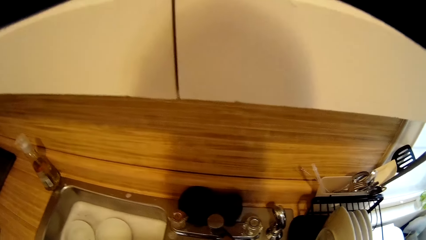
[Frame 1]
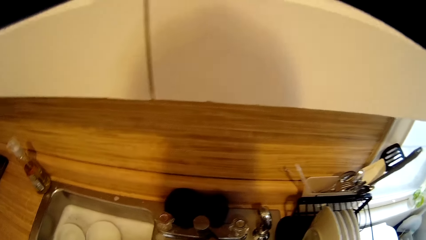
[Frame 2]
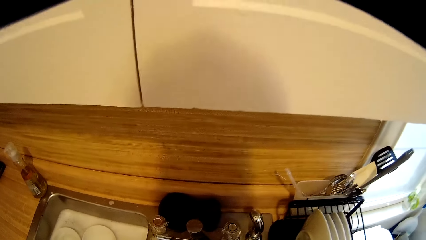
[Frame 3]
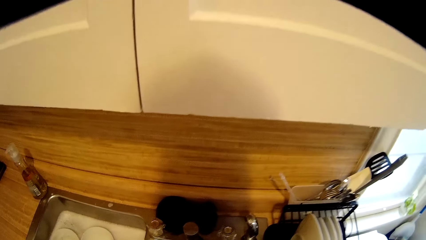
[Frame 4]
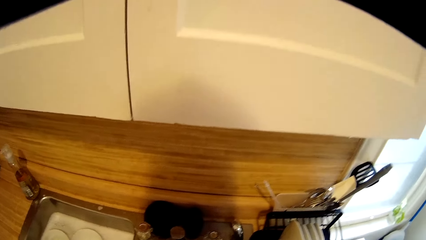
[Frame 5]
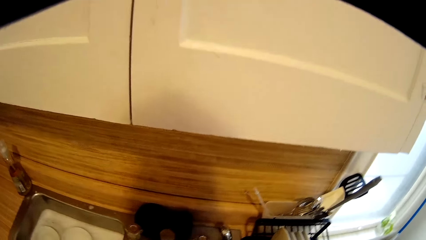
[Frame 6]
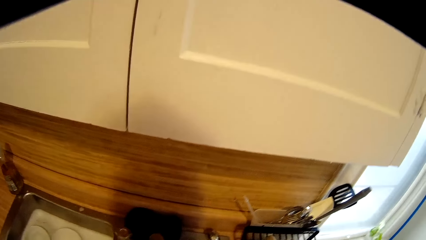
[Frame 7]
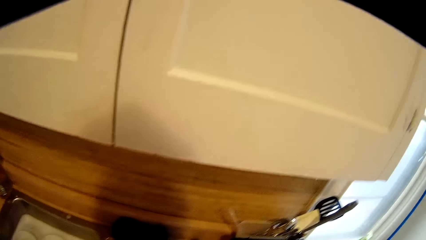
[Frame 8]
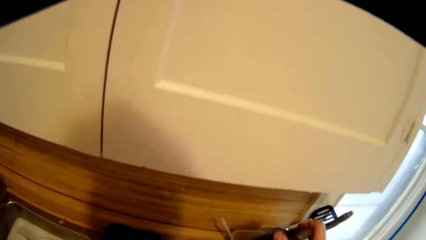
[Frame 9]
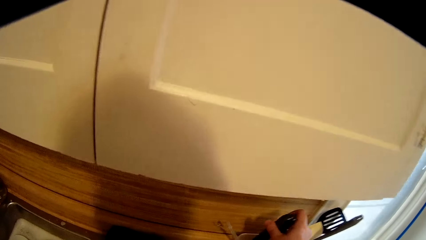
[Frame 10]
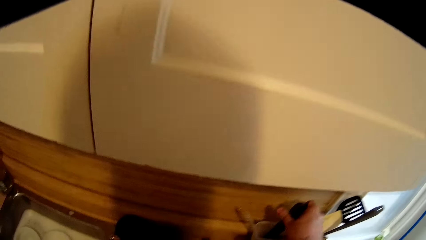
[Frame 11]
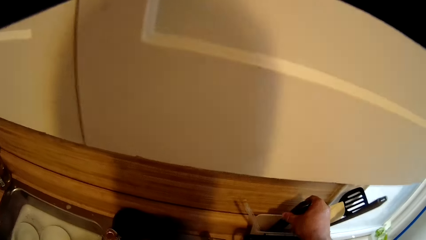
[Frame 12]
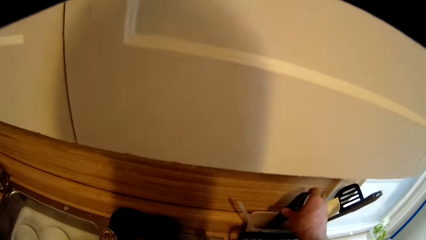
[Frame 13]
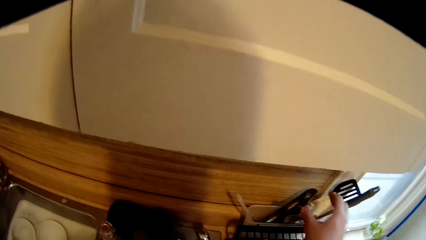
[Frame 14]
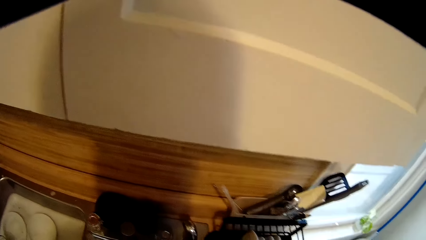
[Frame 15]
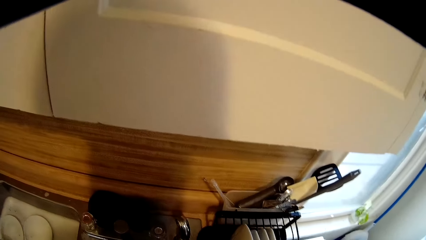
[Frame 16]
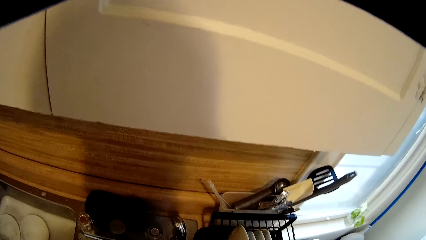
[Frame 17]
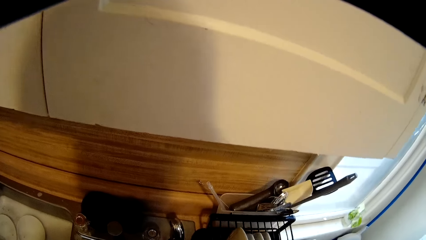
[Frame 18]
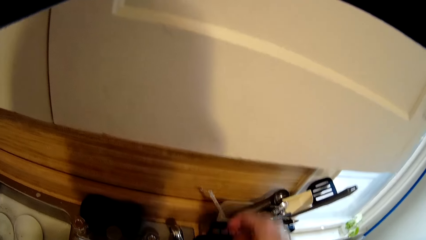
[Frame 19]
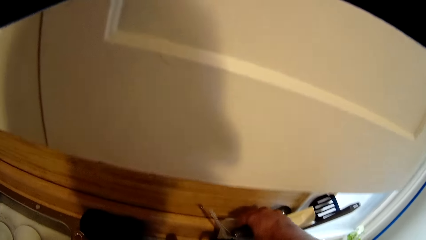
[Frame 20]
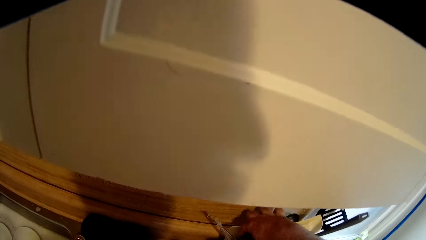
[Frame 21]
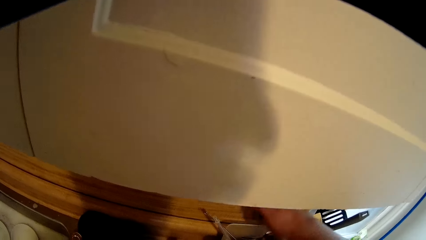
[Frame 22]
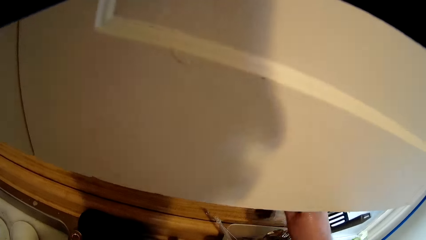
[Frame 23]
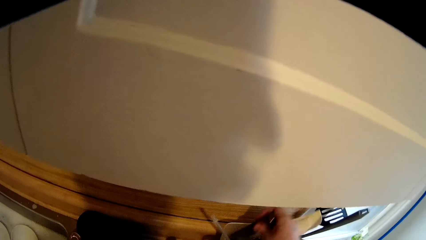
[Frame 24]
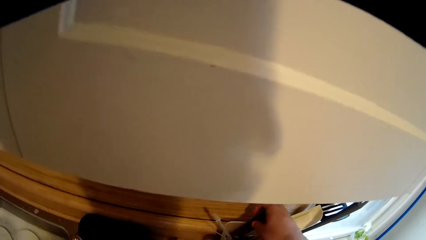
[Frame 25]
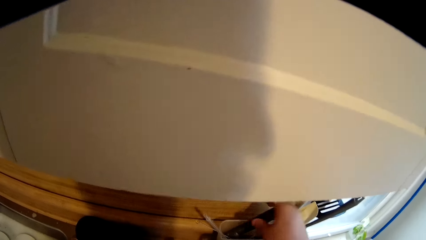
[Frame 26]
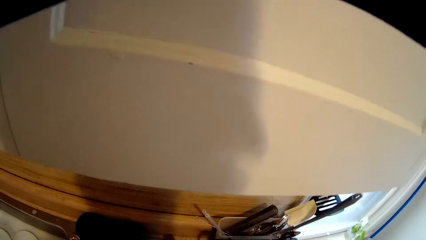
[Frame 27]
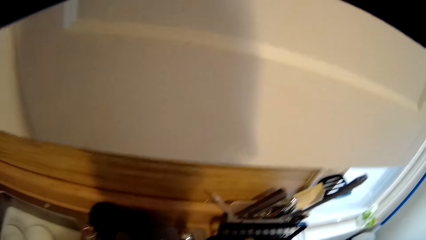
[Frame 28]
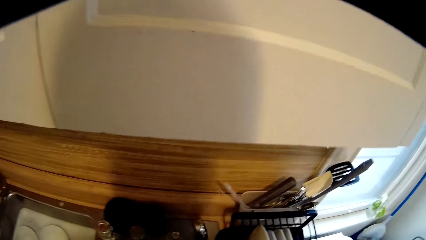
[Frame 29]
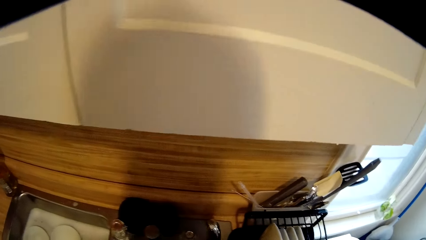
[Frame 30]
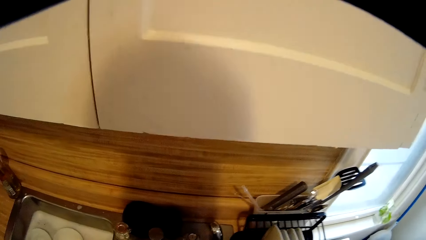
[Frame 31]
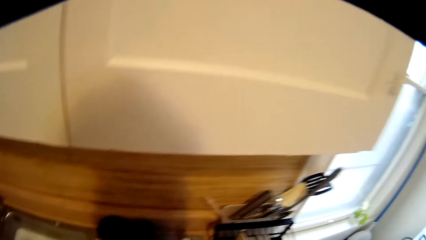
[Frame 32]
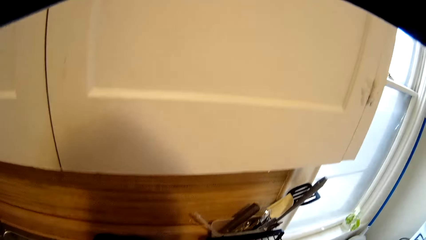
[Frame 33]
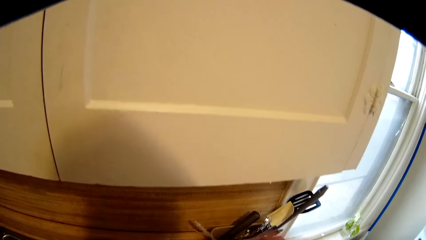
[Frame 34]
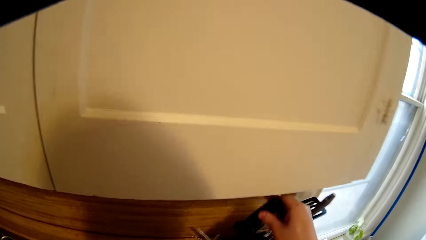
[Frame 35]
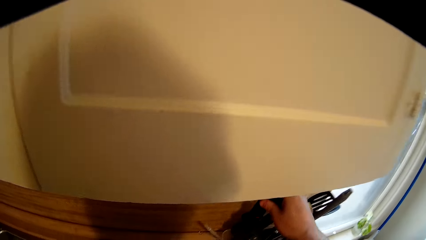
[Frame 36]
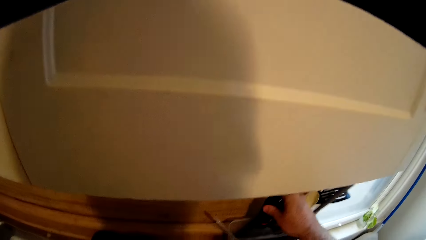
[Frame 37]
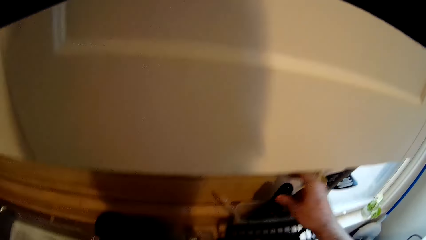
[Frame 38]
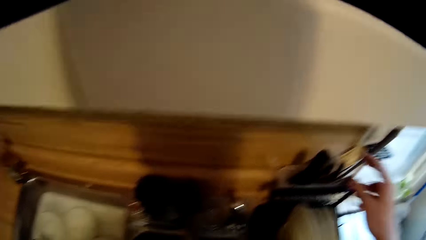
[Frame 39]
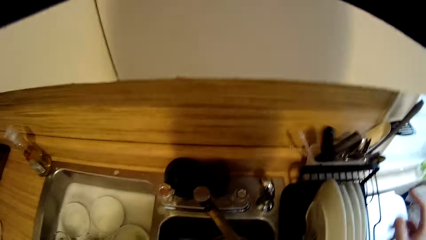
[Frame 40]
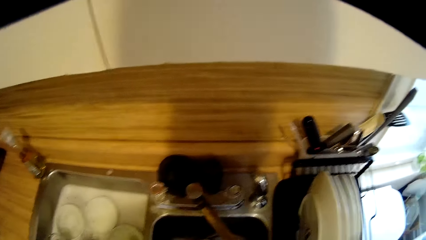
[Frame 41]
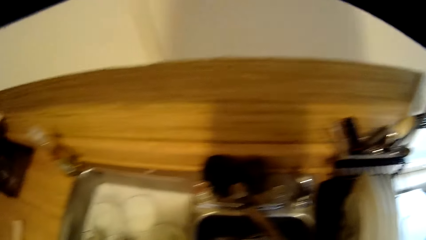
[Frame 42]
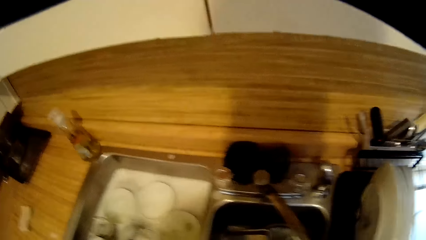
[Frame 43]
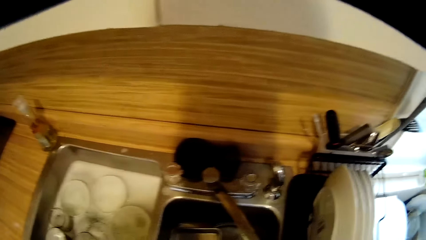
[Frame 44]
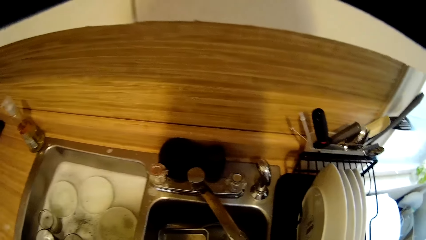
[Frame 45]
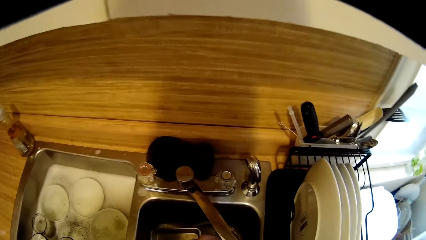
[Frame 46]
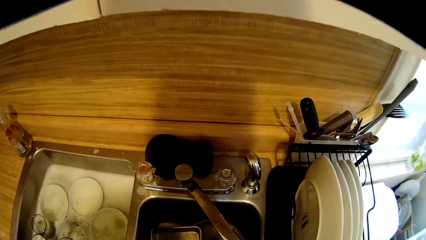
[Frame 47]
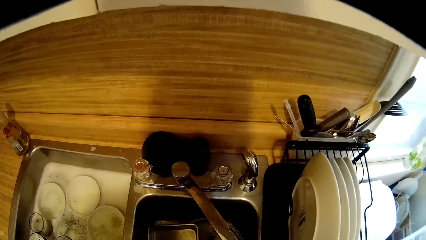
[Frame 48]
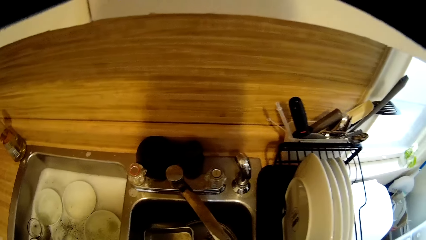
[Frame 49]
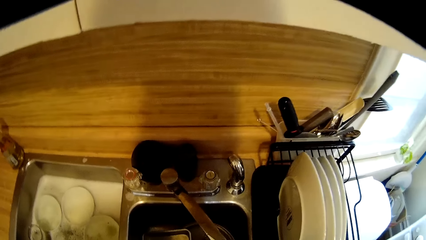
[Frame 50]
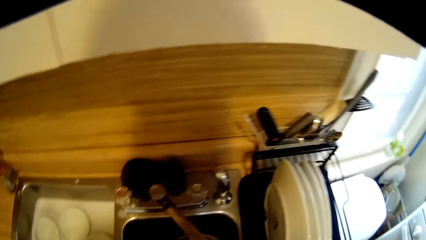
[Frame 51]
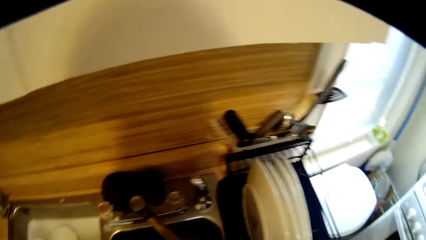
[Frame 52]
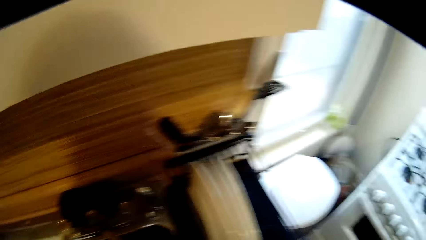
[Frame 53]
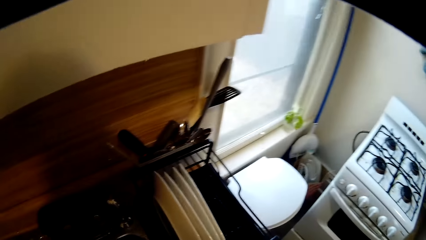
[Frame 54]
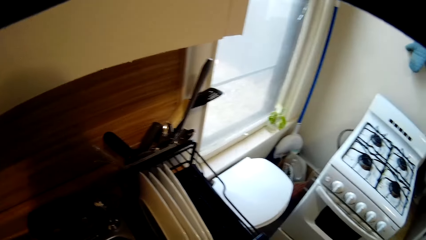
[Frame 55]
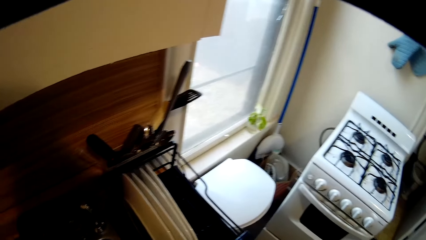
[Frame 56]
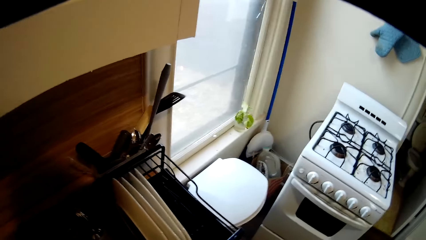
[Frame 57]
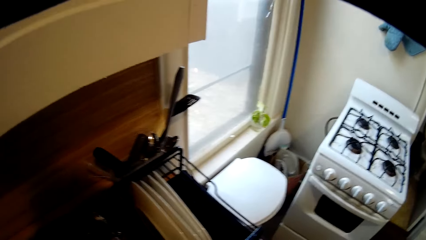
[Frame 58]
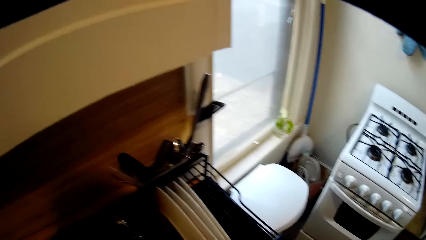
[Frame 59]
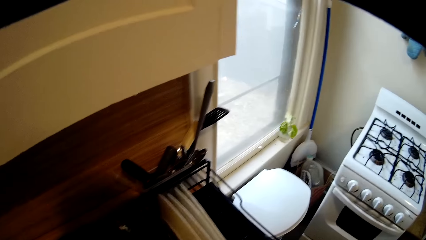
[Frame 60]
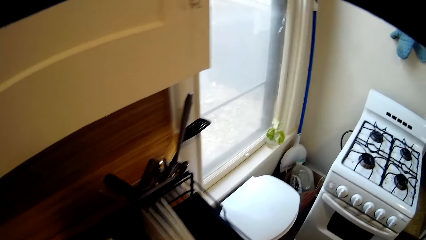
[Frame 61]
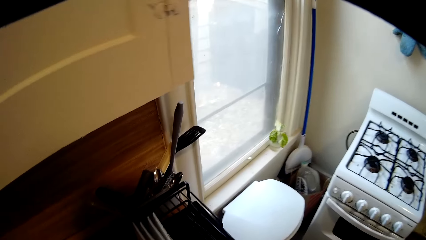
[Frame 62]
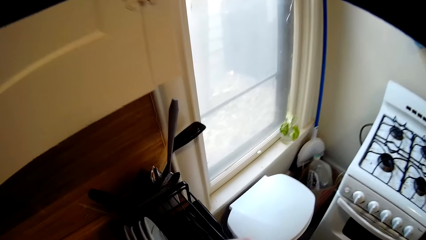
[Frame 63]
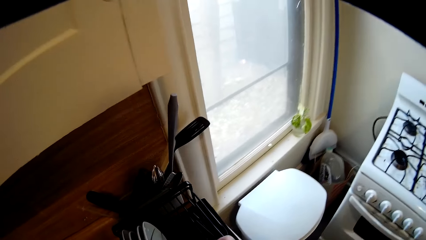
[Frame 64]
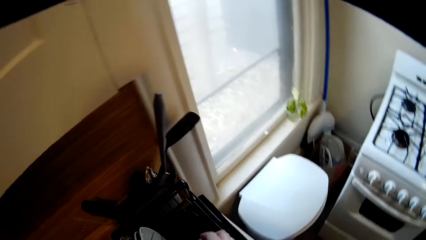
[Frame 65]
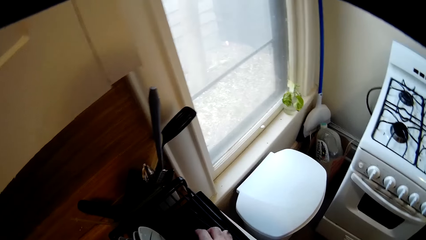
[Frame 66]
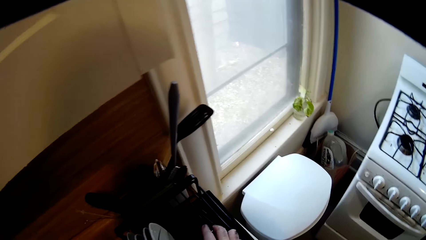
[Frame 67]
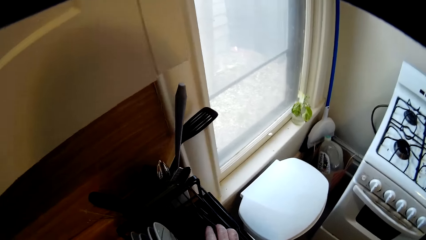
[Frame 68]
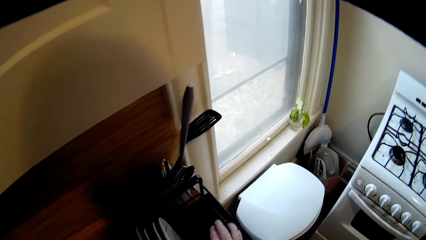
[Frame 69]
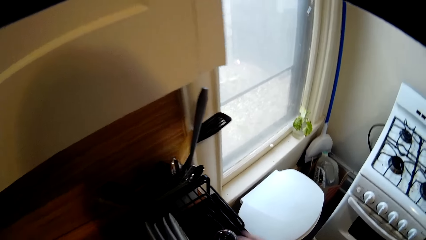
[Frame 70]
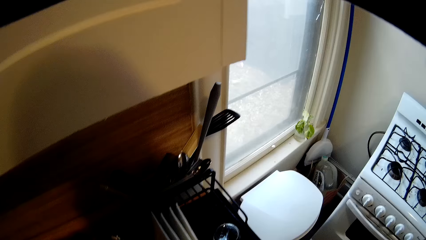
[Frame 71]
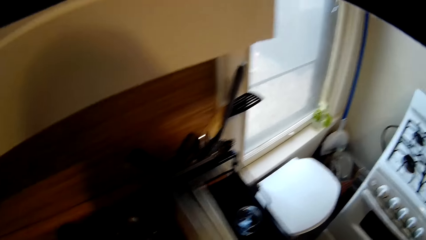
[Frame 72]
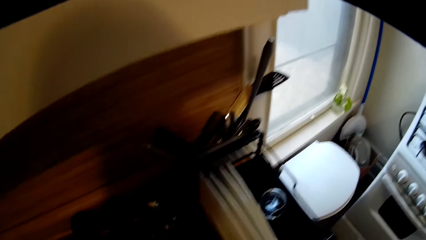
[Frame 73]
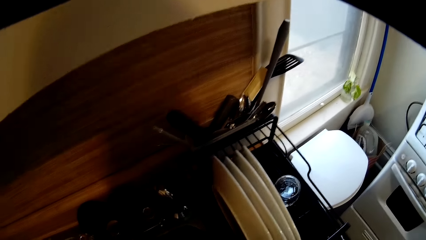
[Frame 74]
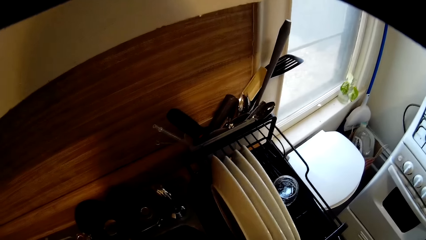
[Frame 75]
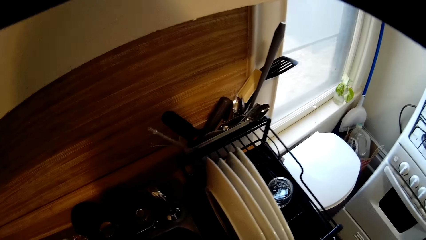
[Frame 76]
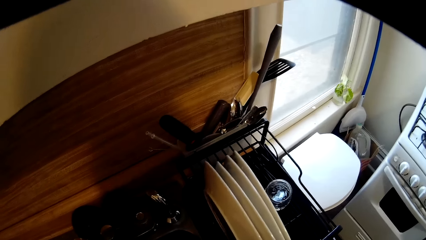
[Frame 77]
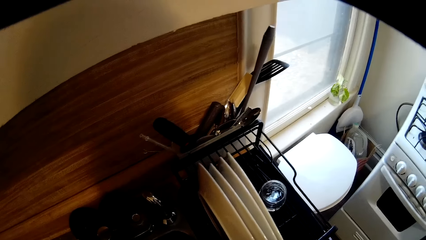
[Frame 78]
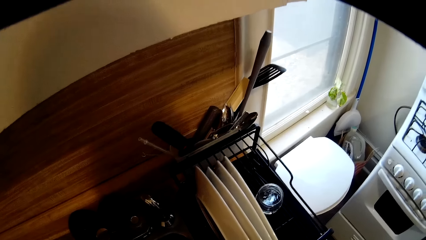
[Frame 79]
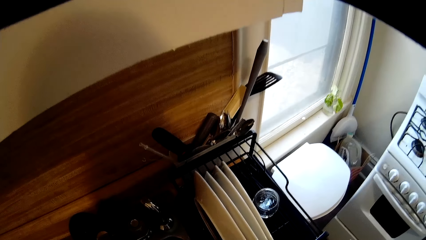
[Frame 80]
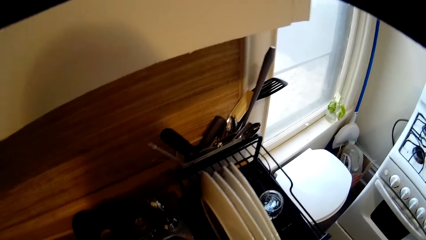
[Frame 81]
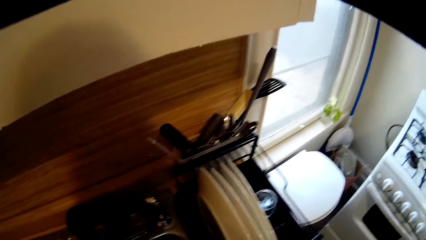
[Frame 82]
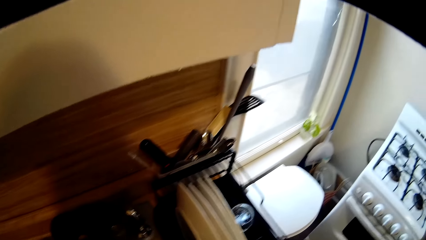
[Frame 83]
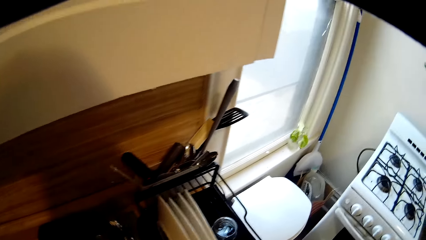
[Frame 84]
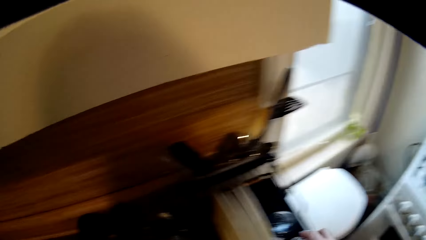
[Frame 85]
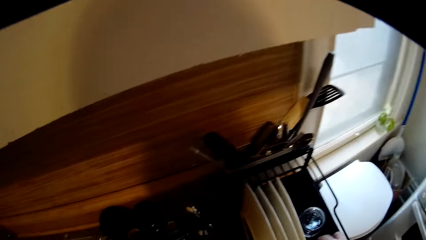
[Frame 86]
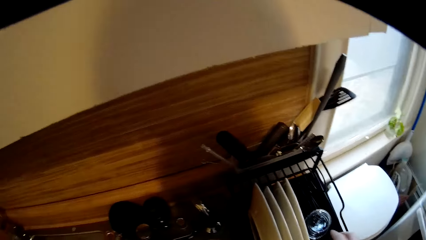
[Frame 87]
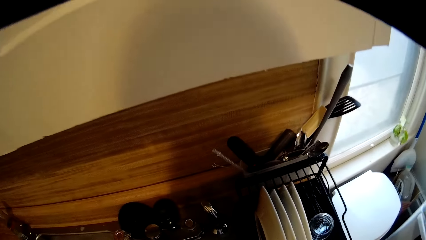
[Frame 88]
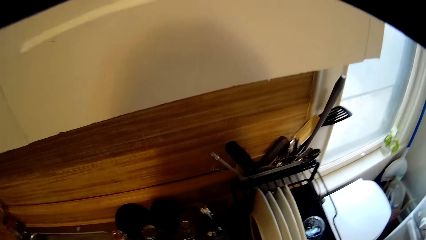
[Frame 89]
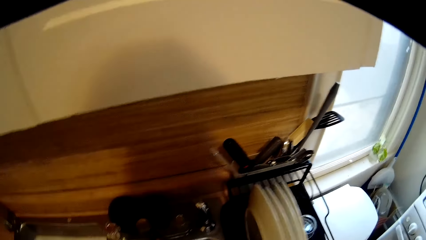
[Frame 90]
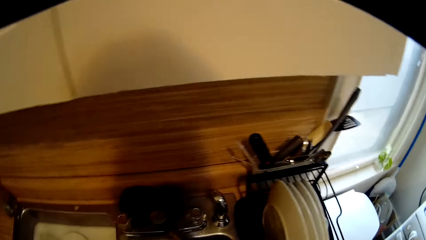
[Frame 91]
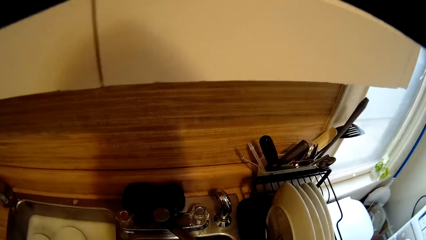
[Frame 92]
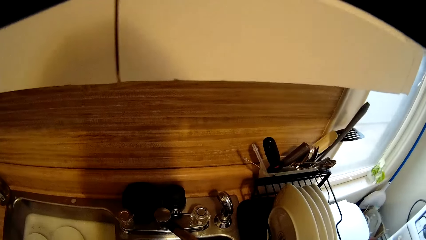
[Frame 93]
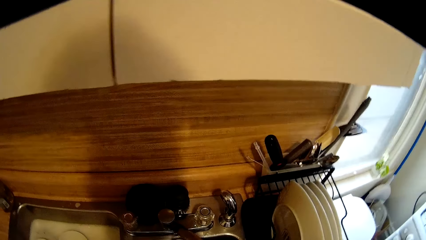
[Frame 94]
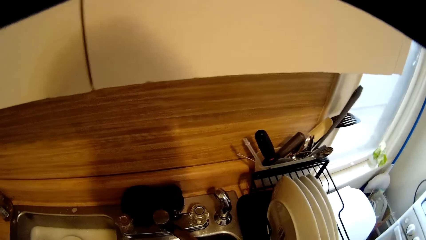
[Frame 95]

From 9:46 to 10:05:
The camera wearer washes the cooking stick and drops the cooking stick. They put a measuring spoon in a utensil holder. They pick up the measuring spoon and put the measuring spoon in the utensil holder. They put the measuring spoon in the utensil holder again. They walk around the sink. They drop a glass and put the glass in the utensil holder. They walk around the sink. They wash the plate.
